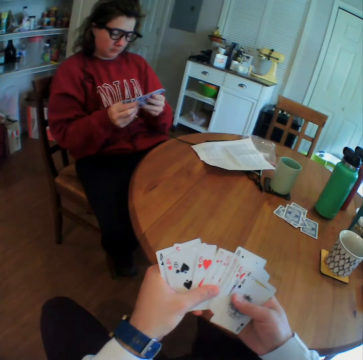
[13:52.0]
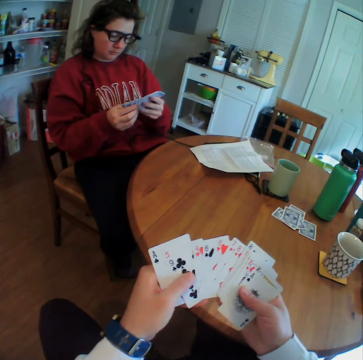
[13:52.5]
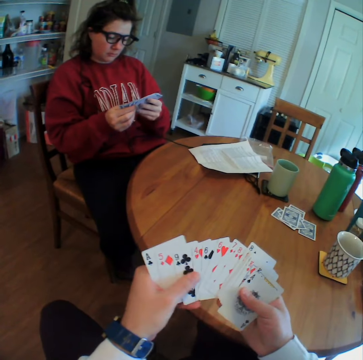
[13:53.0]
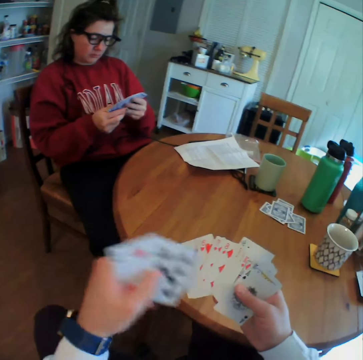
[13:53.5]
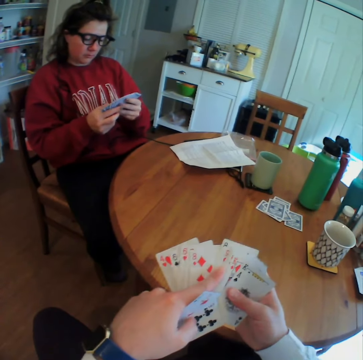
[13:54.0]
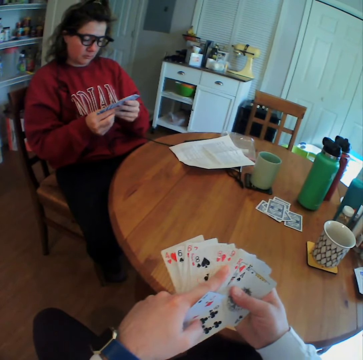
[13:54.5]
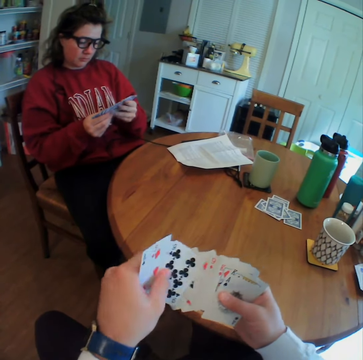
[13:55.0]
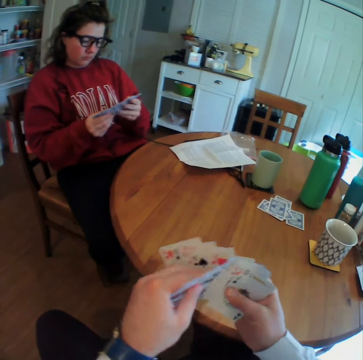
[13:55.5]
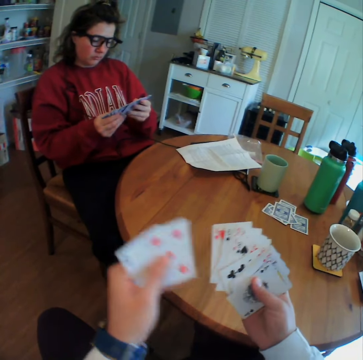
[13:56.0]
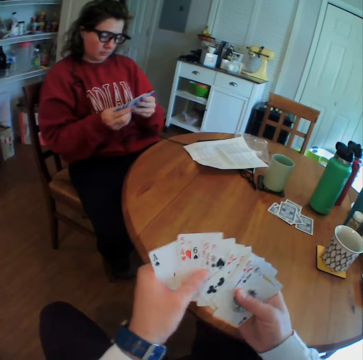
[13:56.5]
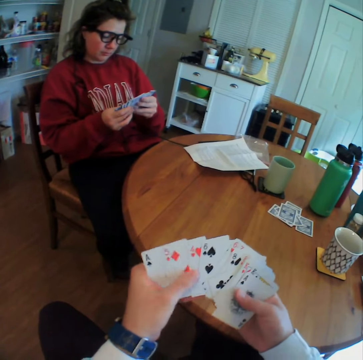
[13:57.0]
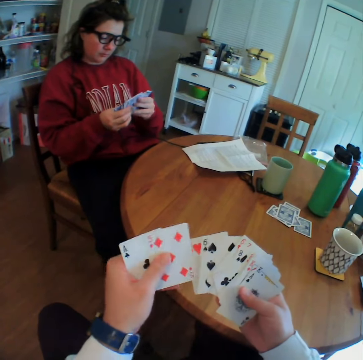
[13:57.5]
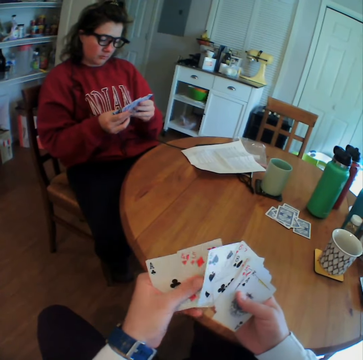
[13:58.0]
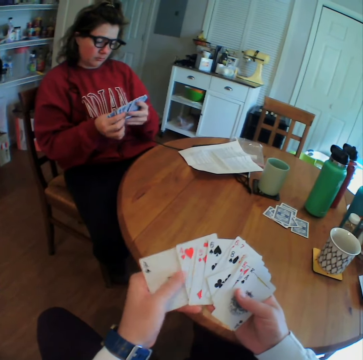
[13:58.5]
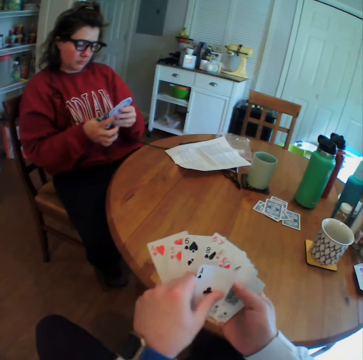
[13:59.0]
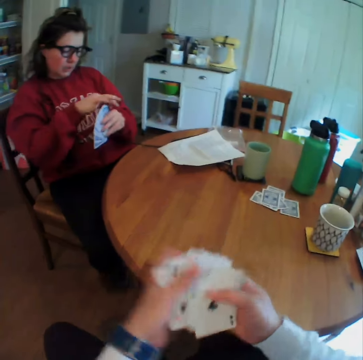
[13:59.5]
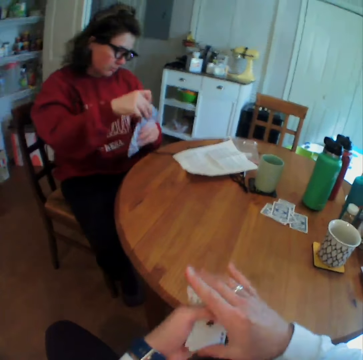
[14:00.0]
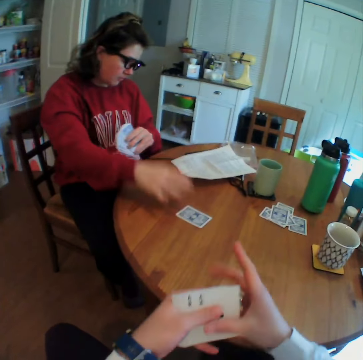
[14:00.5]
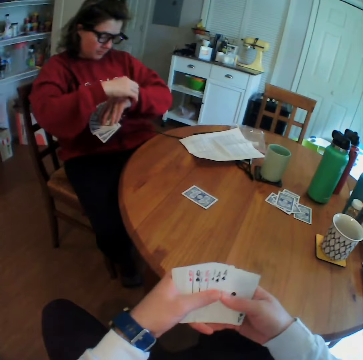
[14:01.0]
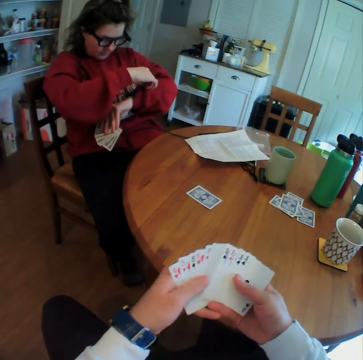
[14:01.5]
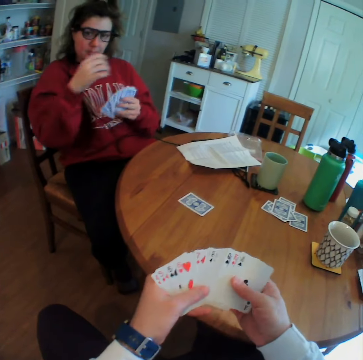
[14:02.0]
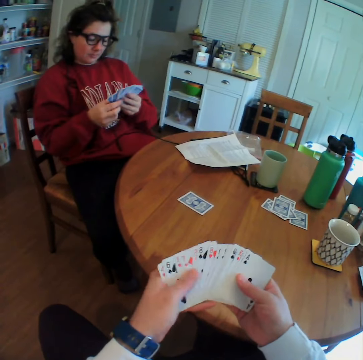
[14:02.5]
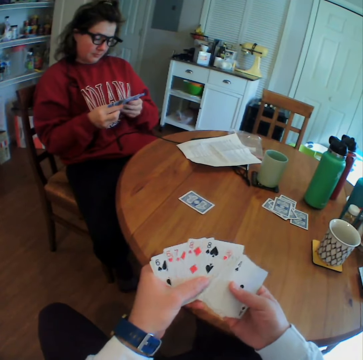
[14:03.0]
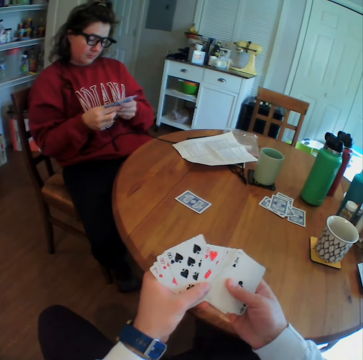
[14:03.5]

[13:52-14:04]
The camera wearer arranges the cards on his hand. A lady checks on her wrist watch. The lady puts a card on the table.

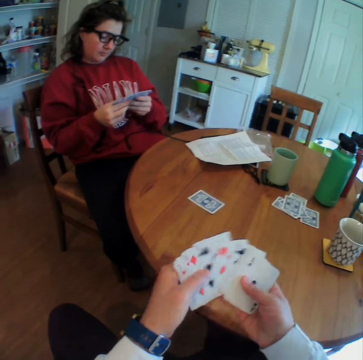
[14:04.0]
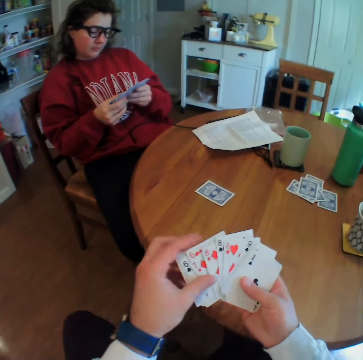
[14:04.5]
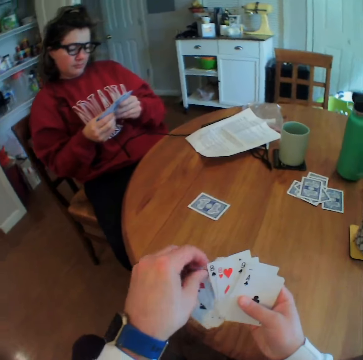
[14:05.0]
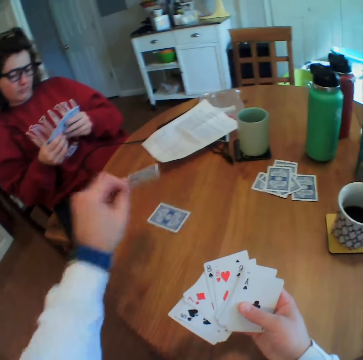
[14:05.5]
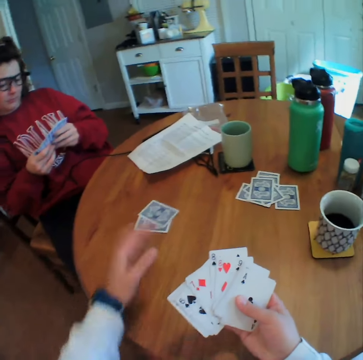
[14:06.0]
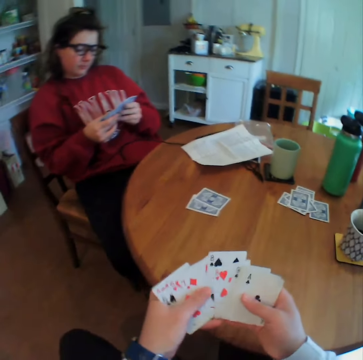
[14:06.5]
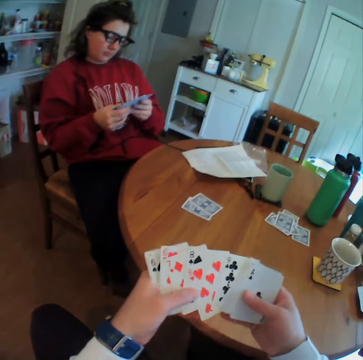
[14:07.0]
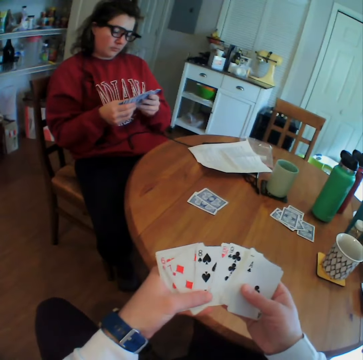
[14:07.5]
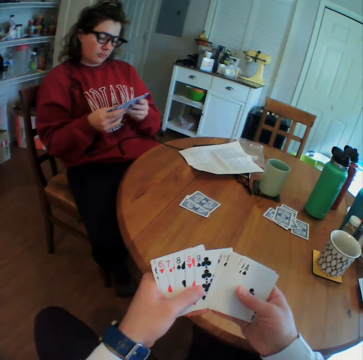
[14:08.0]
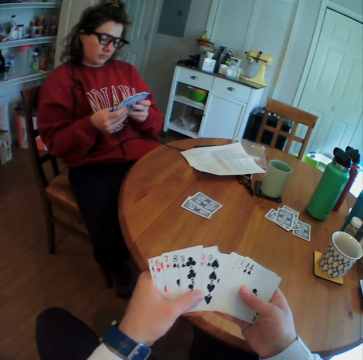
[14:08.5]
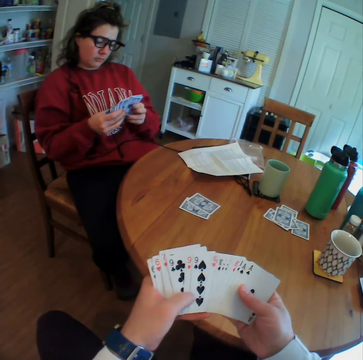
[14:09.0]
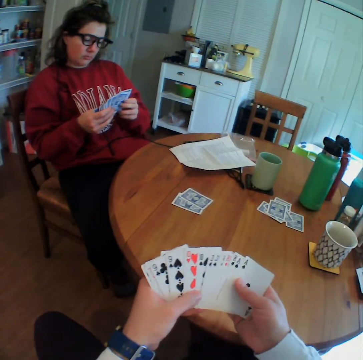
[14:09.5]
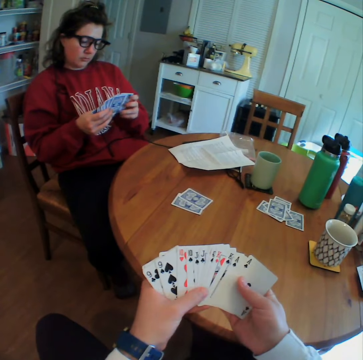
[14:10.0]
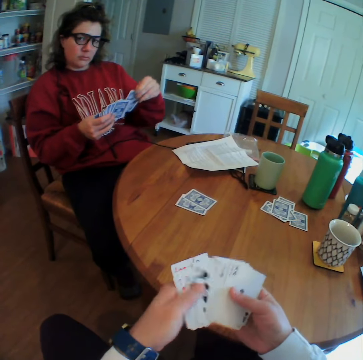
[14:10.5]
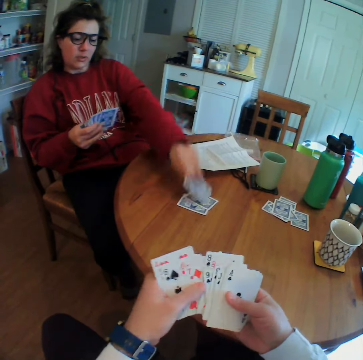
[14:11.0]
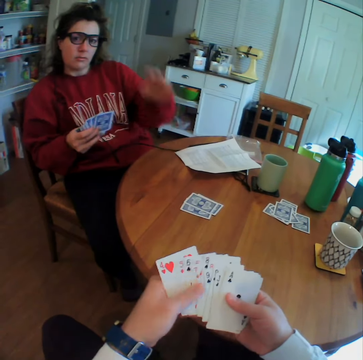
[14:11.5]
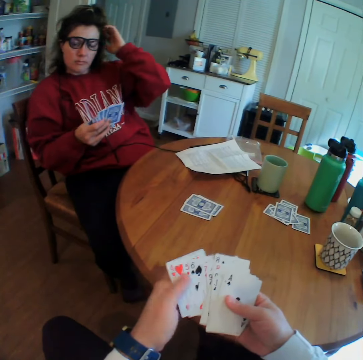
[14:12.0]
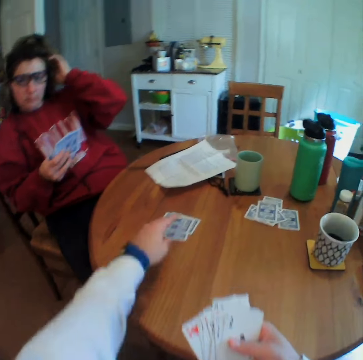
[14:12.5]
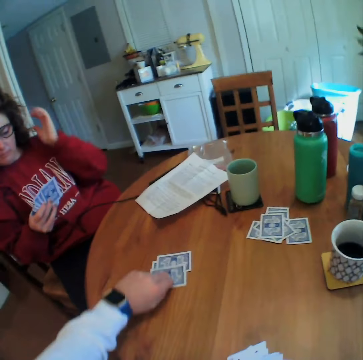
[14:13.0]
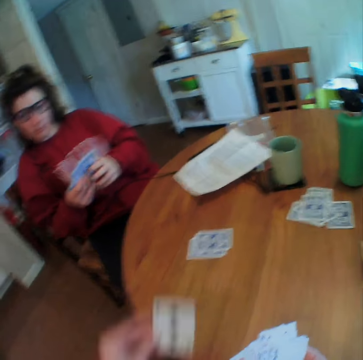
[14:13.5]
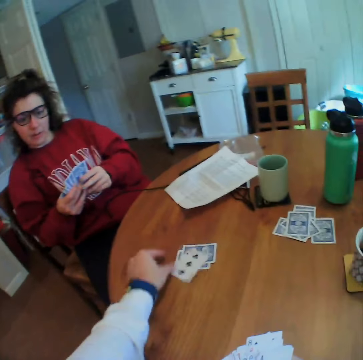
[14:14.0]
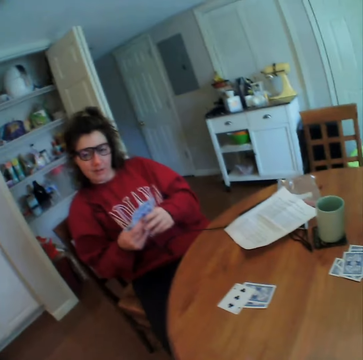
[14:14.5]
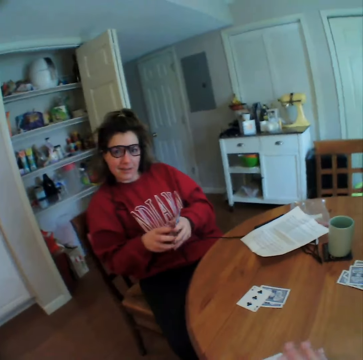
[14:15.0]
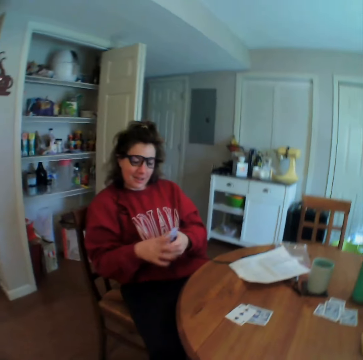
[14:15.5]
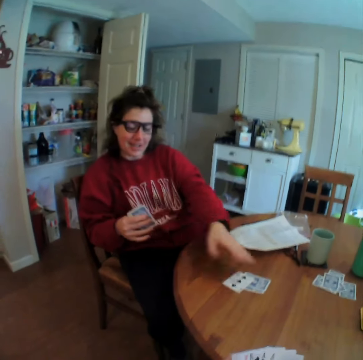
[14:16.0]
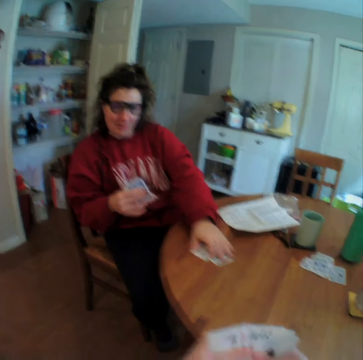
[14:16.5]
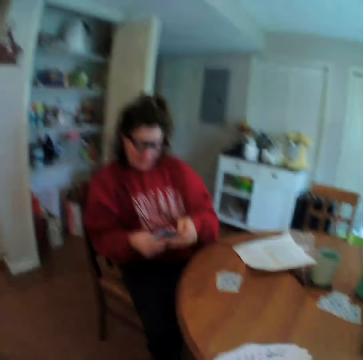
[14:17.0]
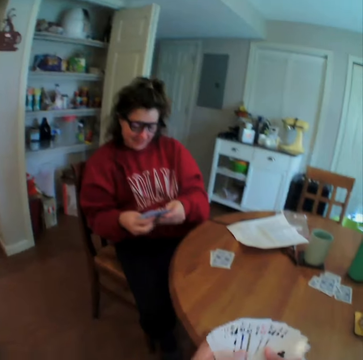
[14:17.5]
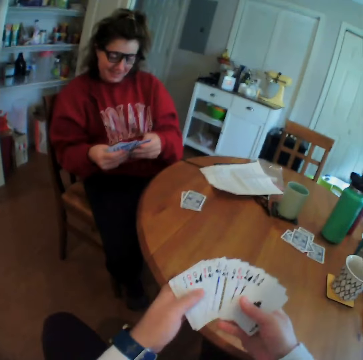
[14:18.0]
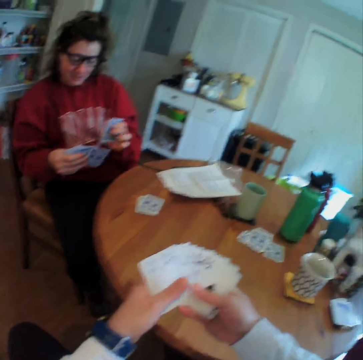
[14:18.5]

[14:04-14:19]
The camera wearer puts a card on the table. A woman puts a card on the table. The woman touches her hair. The camera wearer picks the card, looks at the card, and puts the card on the table. The woman moves the cards on the table.

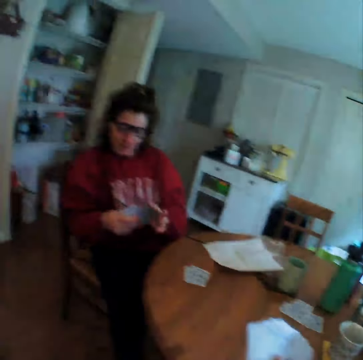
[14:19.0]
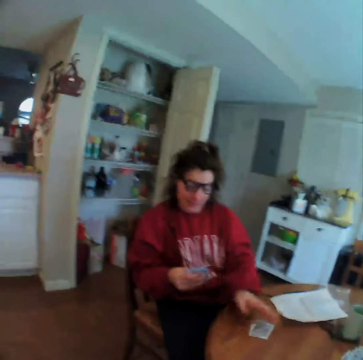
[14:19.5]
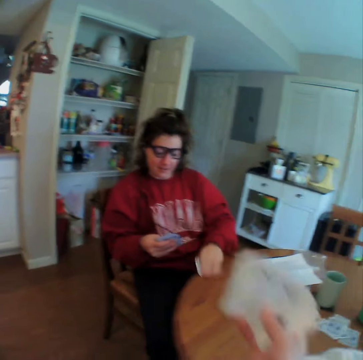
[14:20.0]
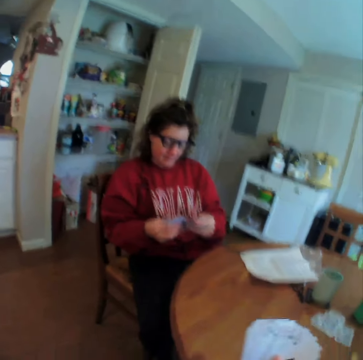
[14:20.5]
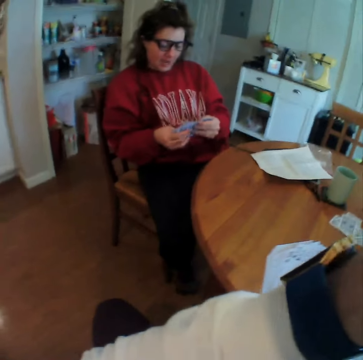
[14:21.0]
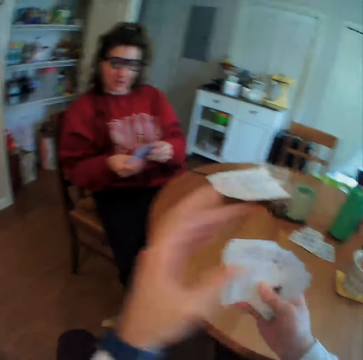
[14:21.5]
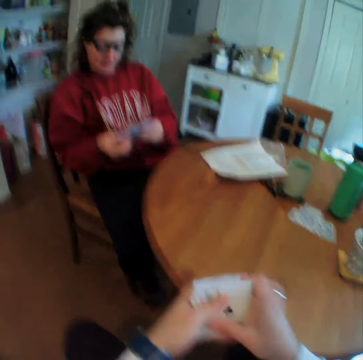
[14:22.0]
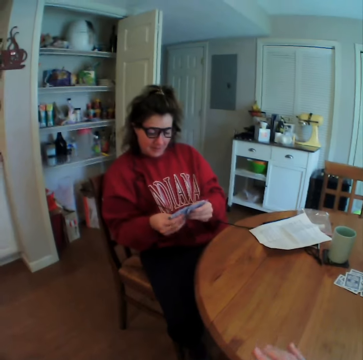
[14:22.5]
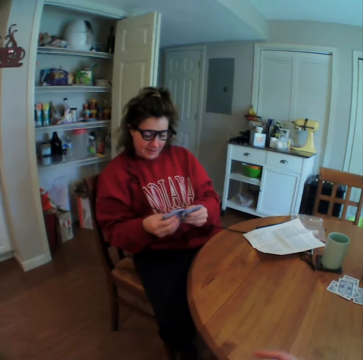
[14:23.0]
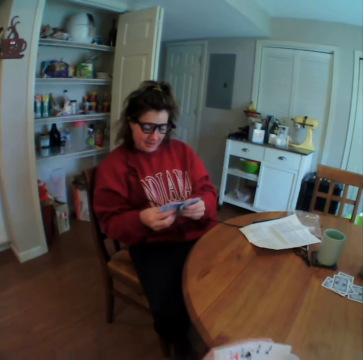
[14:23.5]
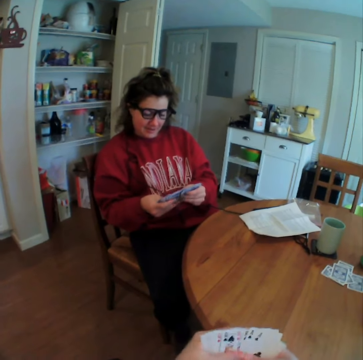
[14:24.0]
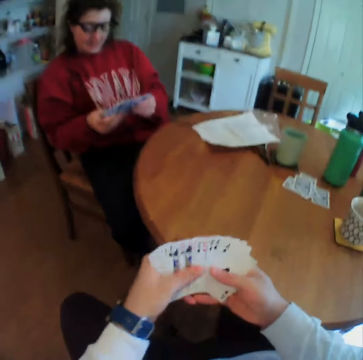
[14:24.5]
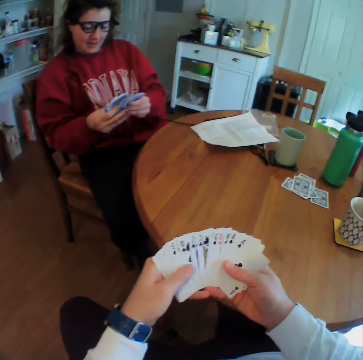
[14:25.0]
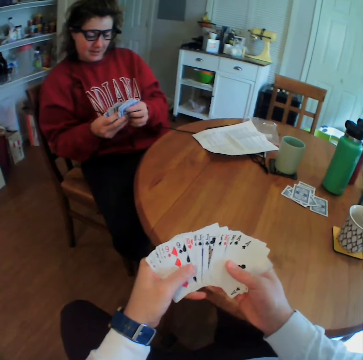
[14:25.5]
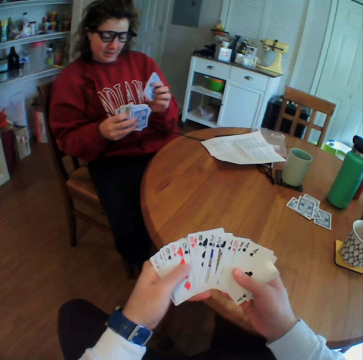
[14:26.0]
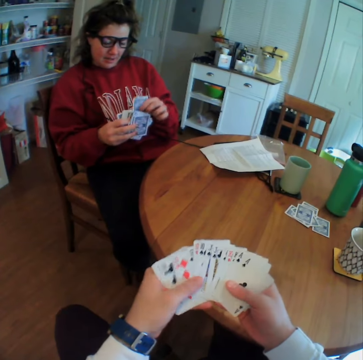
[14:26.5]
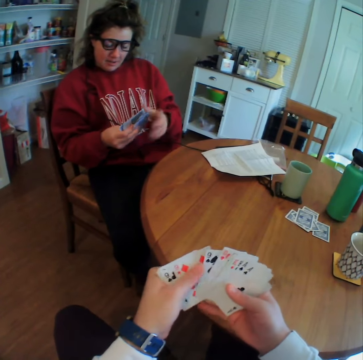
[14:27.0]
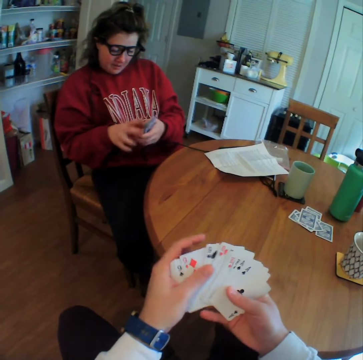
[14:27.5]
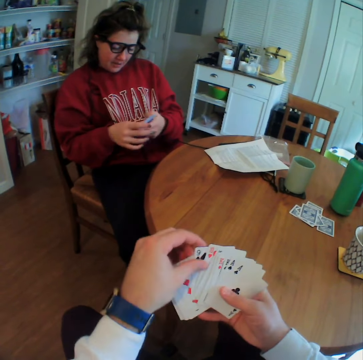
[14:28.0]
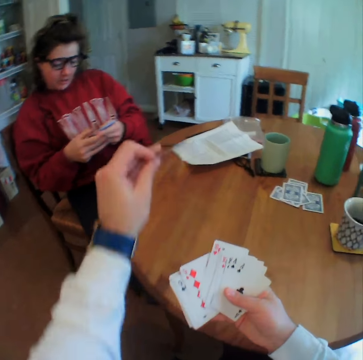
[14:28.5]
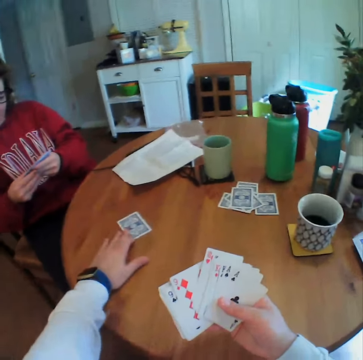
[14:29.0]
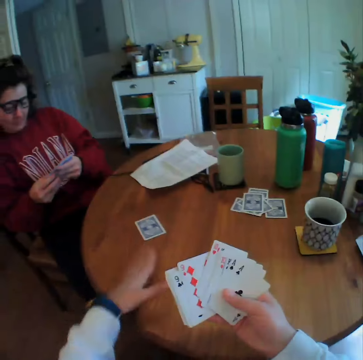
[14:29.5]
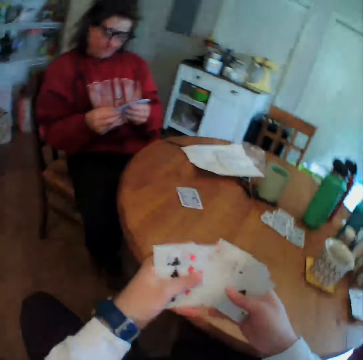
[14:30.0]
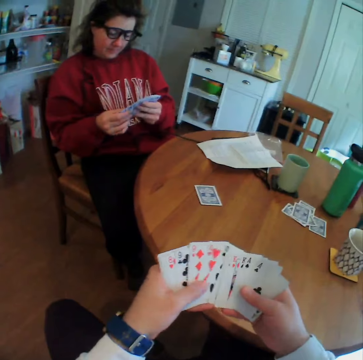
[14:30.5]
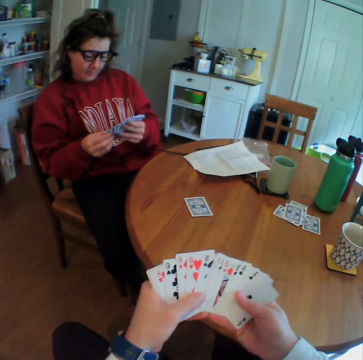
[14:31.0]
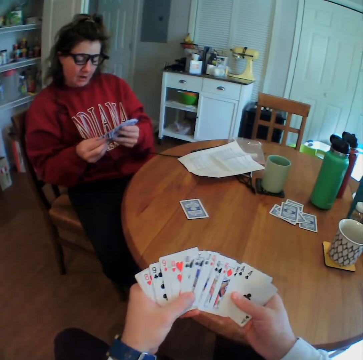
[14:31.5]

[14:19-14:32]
A woman picks the cards. The camera wearer moves his hand. He lifts his hand, puts down his hand, and spreads the cards on his hand. He puts a card on the table.
